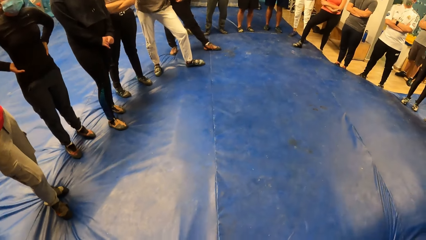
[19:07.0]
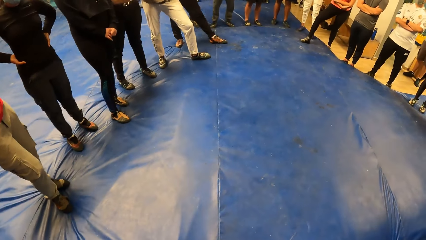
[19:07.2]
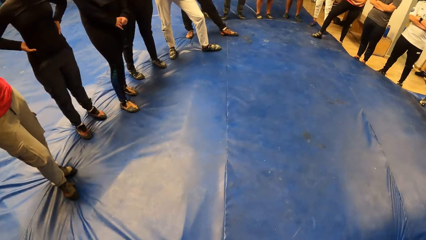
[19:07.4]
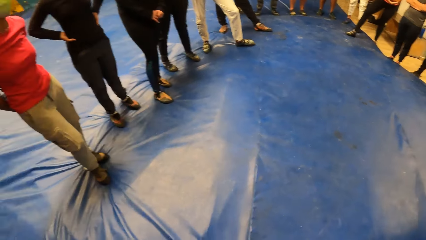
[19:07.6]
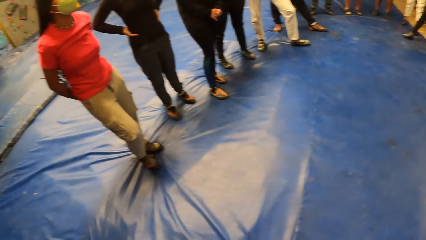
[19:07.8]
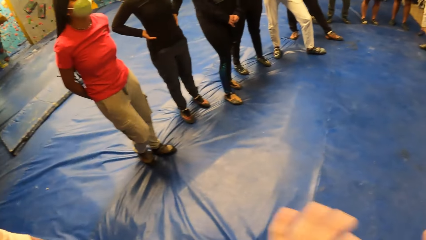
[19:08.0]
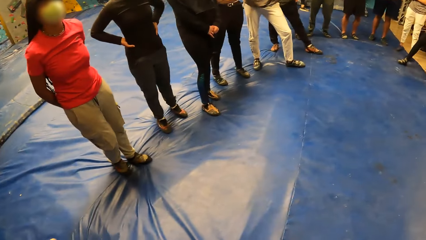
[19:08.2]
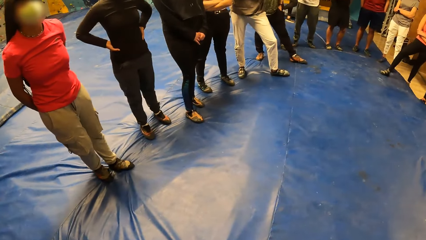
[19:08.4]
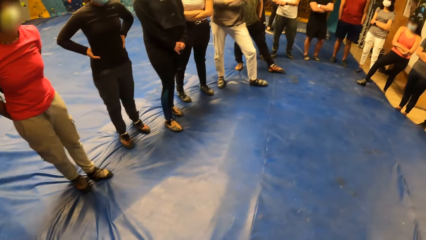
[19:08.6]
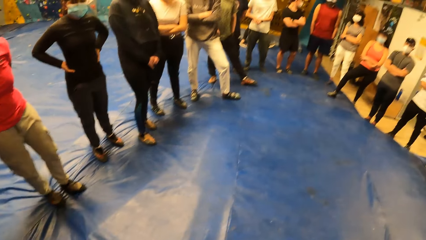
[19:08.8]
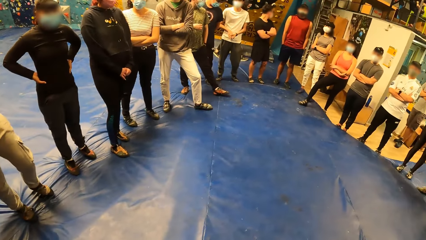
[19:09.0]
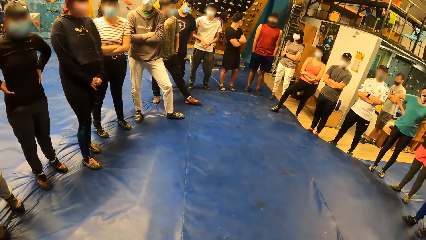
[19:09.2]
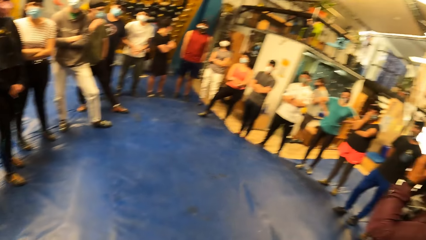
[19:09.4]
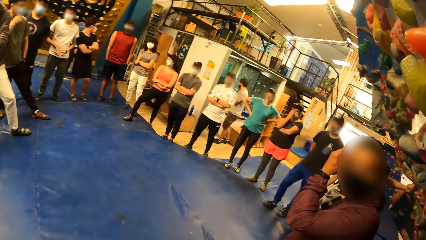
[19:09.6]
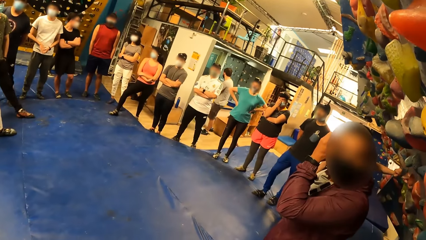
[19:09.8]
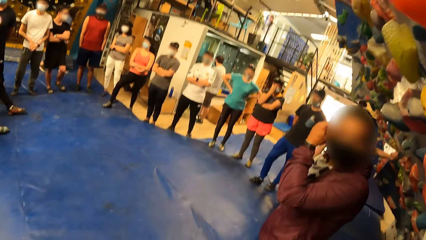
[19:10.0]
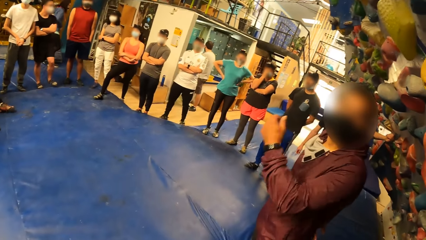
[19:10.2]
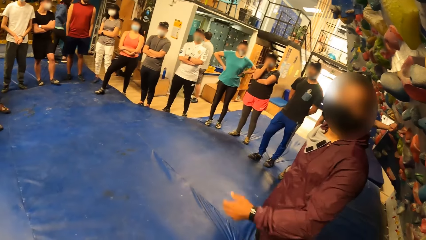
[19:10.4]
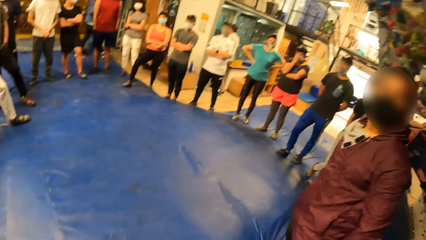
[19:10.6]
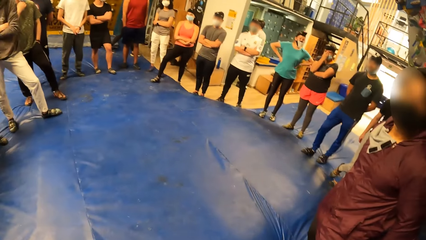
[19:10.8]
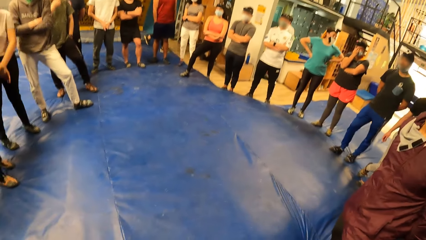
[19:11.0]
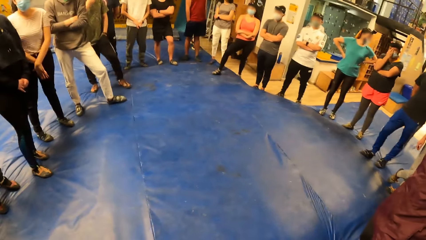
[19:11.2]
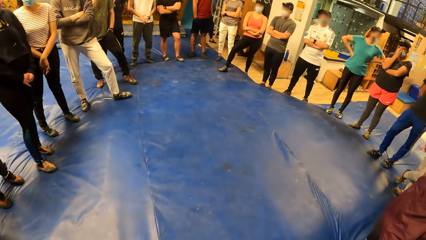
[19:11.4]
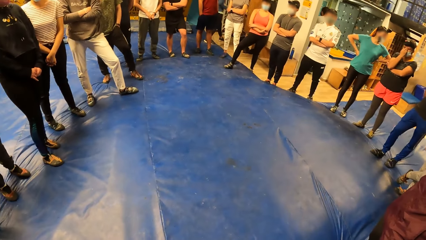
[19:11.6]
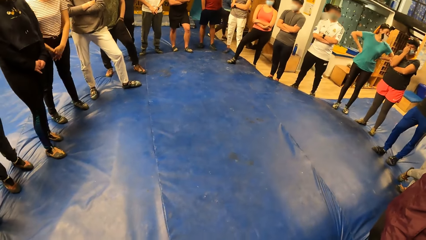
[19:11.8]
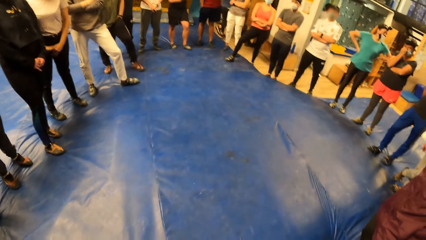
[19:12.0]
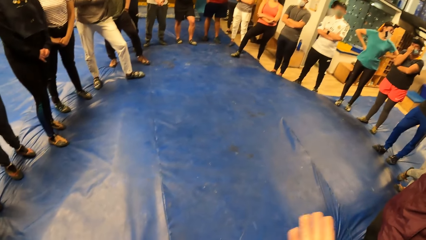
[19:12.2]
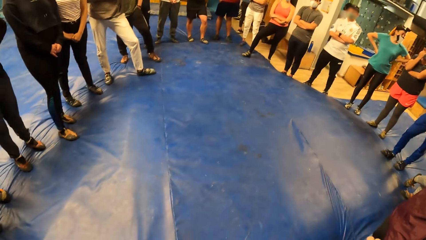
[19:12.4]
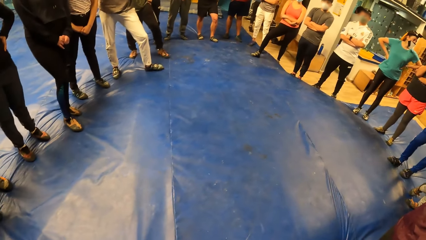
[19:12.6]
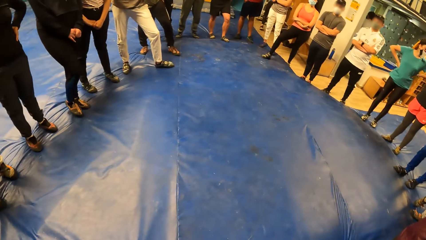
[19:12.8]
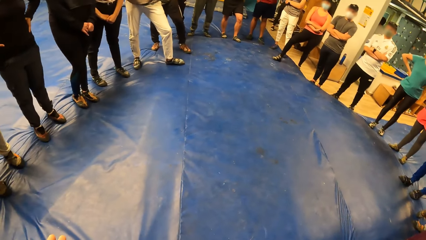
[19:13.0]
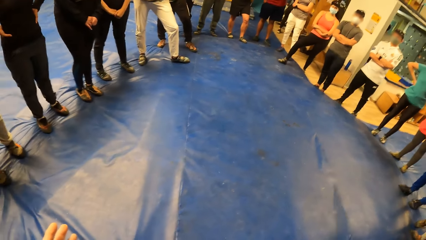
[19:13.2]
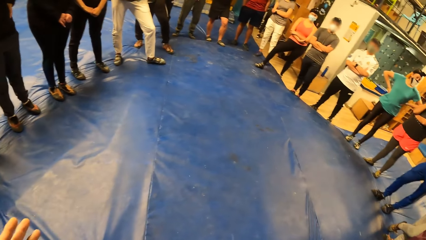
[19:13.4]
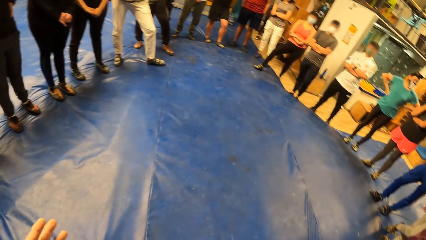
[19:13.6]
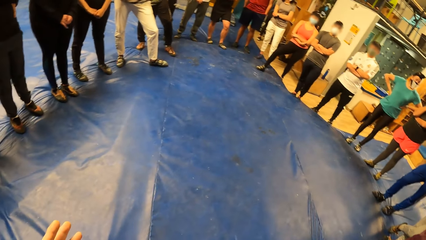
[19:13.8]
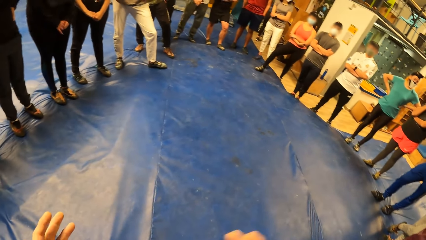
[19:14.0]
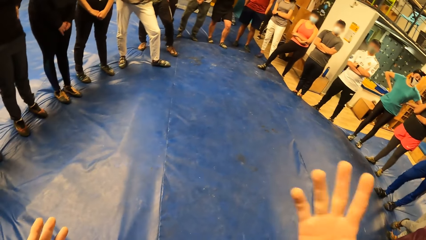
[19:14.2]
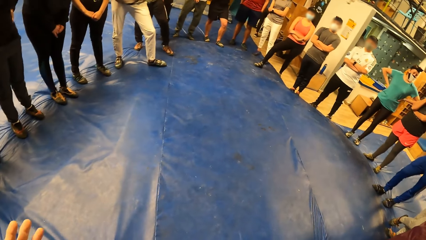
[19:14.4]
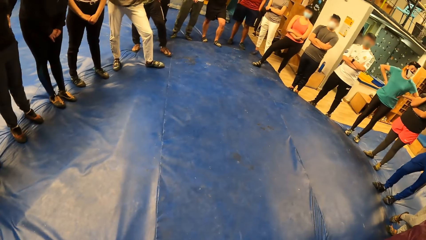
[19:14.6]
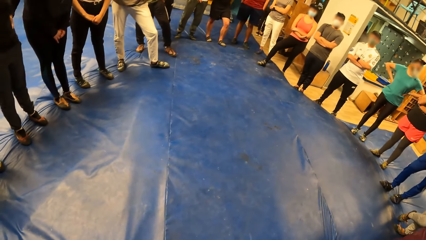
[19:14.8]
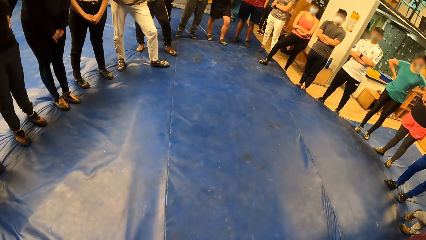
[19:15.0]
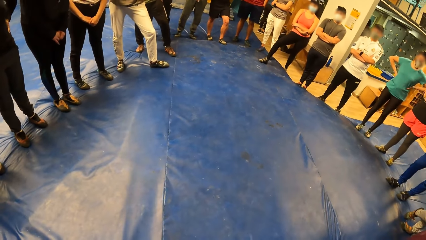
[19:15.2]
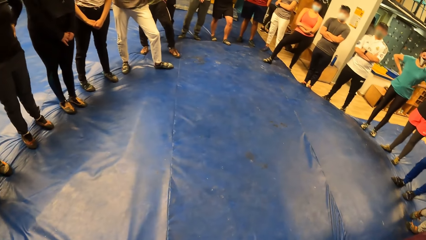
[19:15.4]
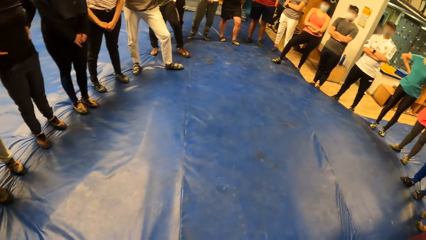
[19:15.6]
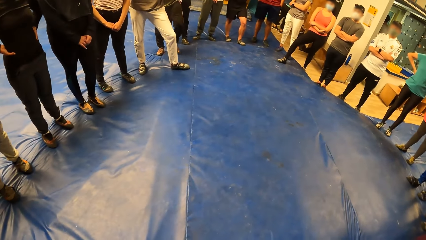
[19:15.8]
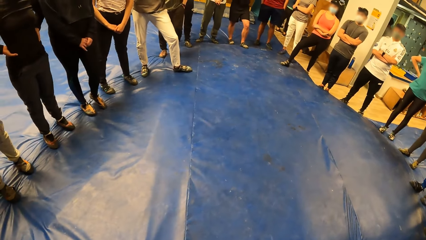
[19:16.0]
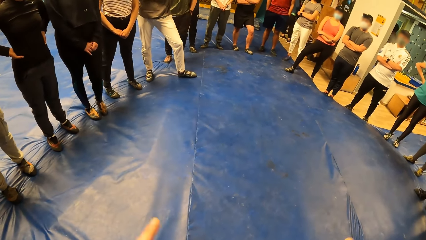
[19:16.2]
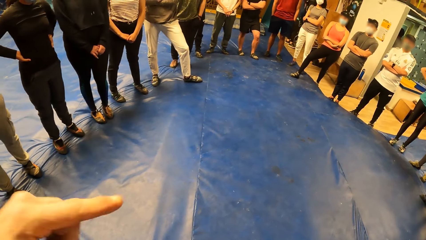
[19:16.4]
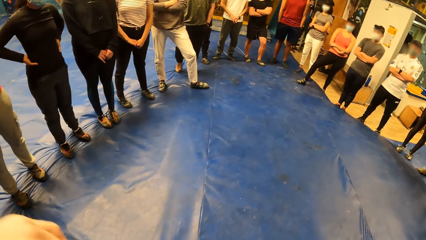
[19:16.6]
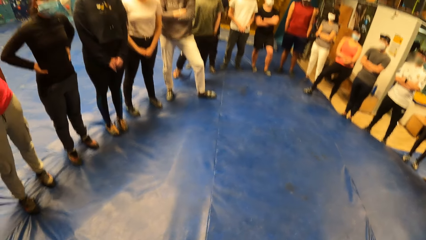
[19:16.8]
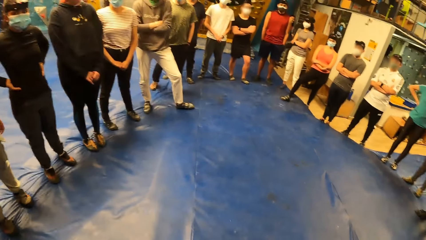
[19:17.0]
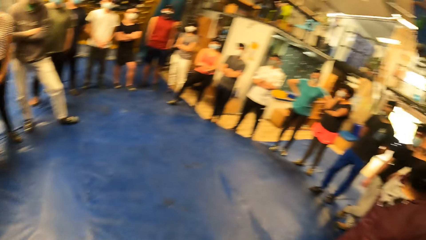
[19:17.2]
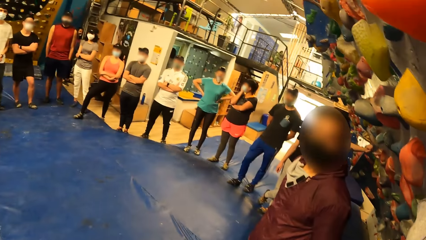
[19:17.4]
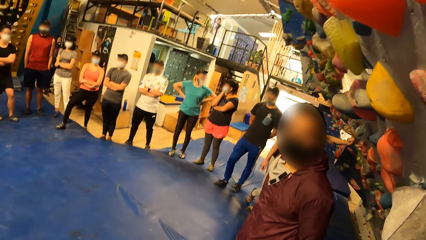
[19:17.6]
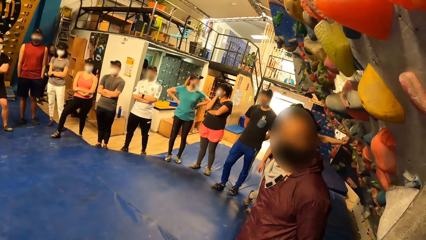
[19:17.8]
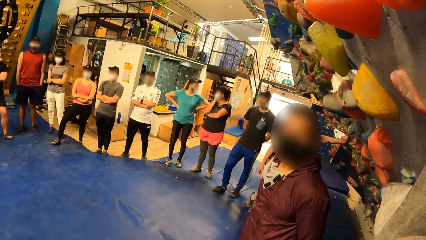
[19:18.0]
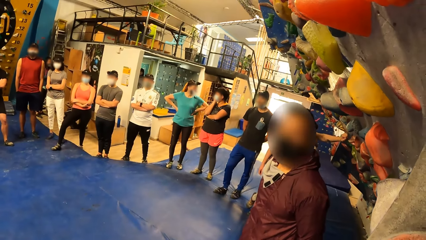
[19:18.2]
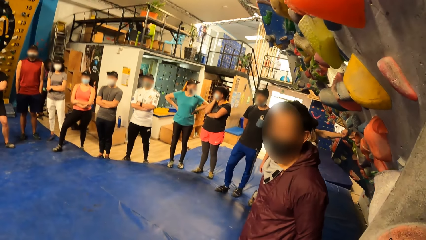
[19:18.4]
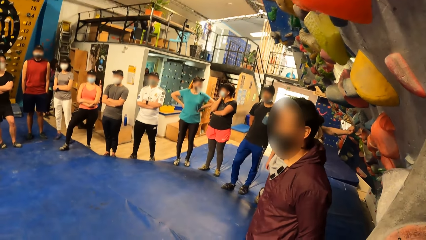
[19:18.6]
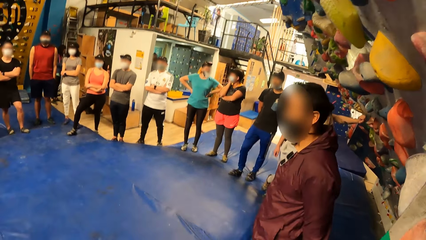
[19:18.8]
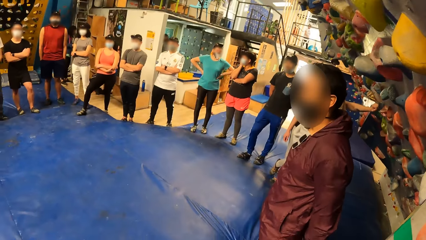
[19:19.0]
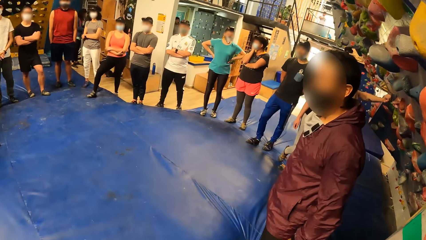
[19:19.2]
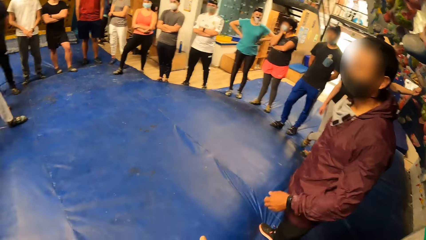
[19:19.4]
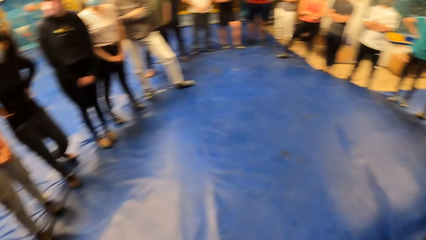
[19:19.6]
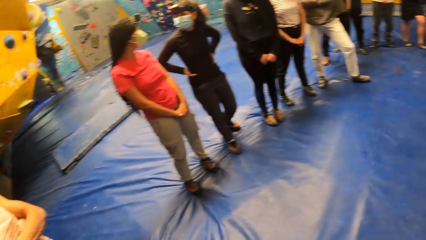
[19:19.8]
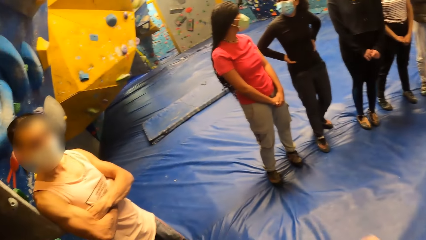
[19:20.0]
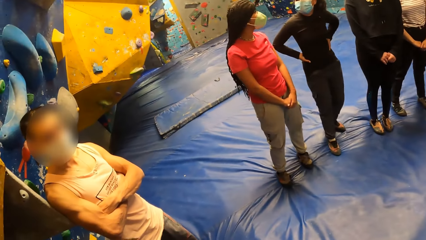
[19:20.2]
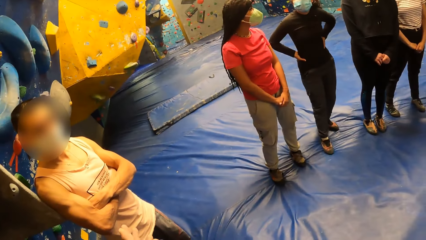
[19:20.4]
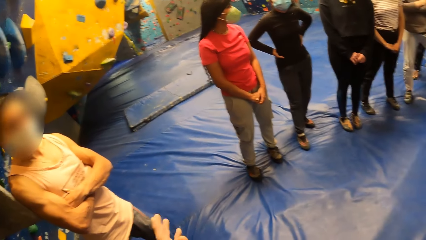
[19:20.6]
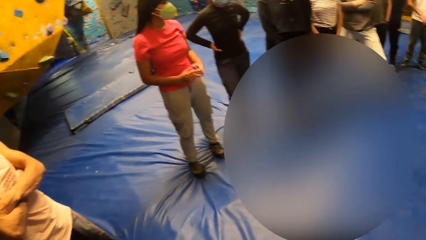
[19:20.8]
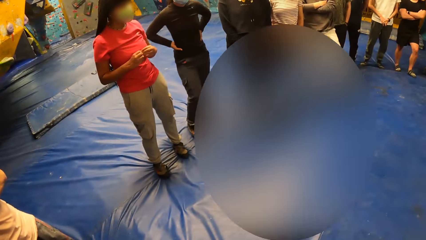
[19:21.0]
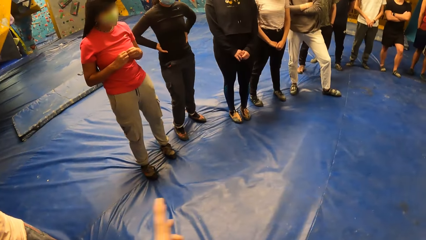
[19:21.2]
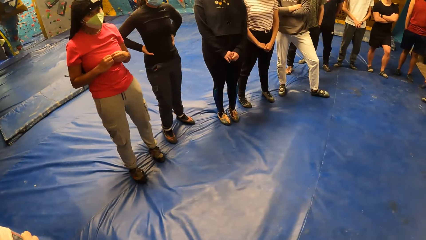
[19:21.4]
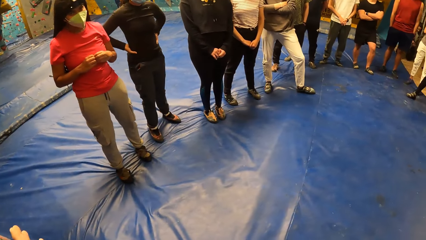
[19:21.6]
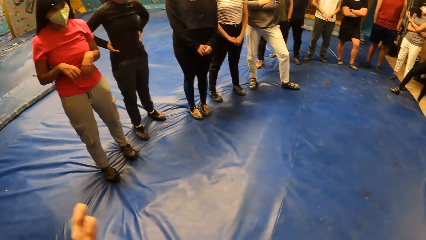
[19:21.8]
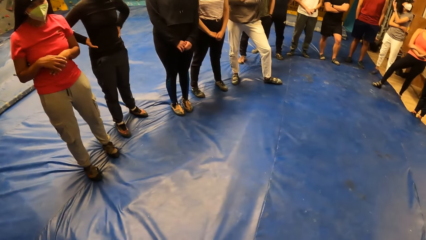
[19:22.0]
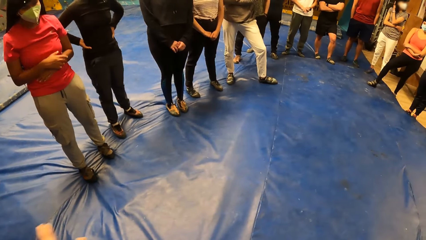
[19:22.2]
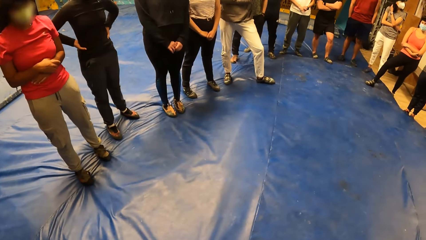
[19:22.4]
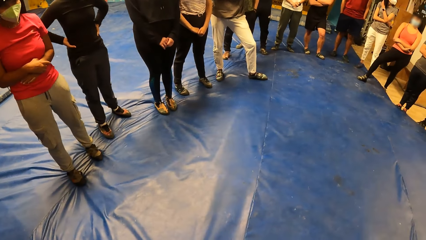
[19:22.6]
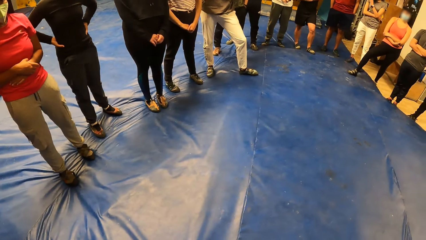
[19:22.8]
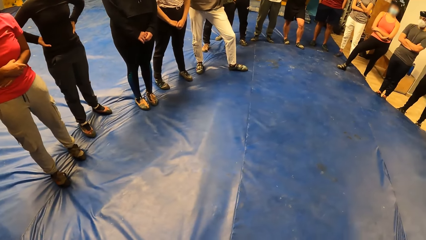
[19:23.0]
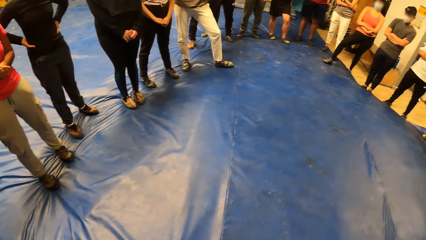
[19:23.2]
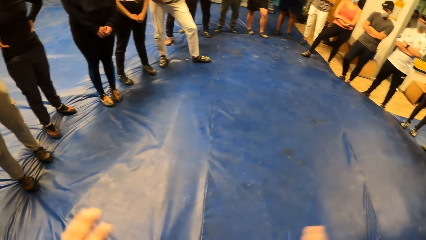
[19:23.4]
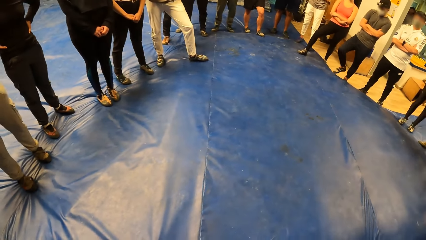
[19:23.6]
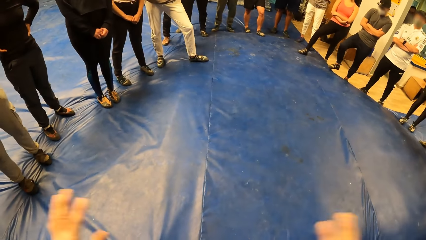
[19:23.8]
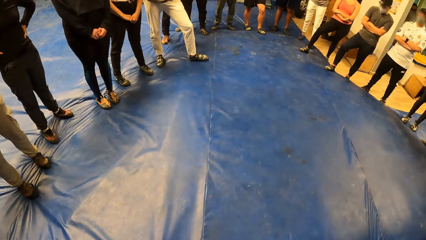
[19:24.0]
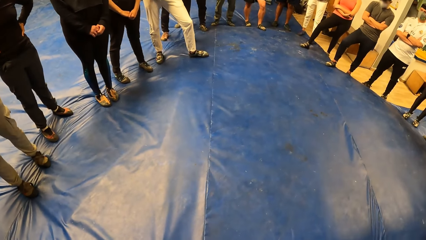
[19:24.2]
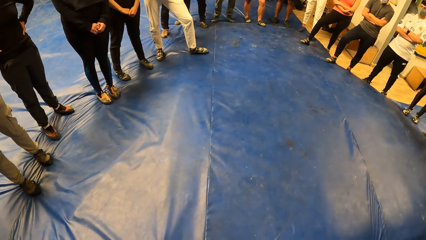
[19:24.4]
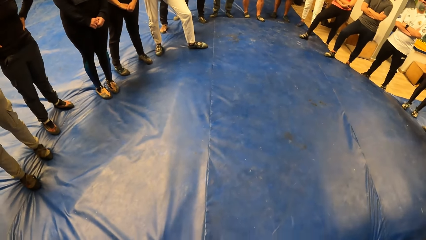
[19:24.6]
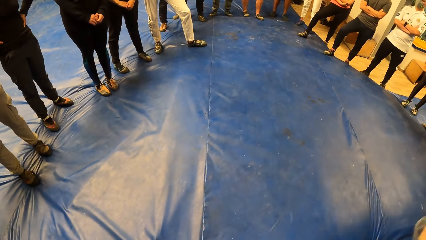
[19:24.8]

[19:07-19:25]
The man nods his head.
